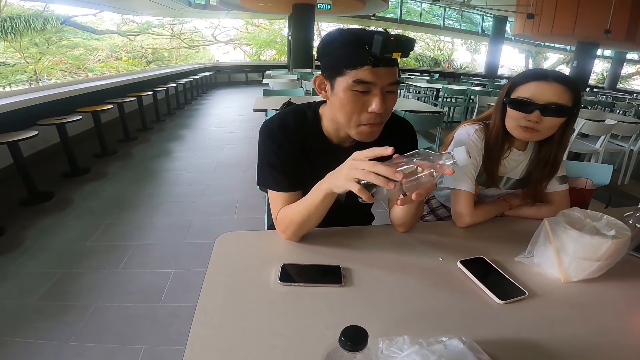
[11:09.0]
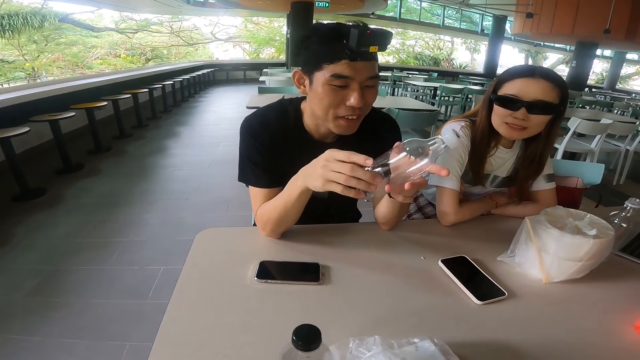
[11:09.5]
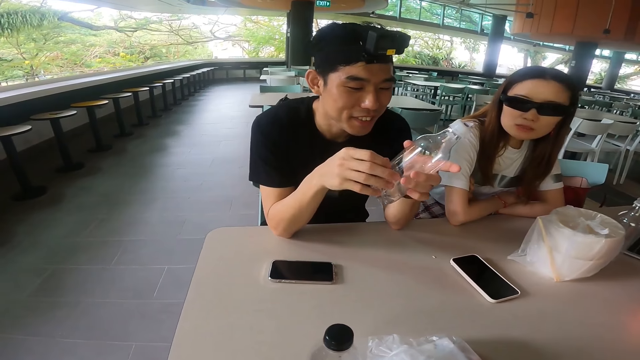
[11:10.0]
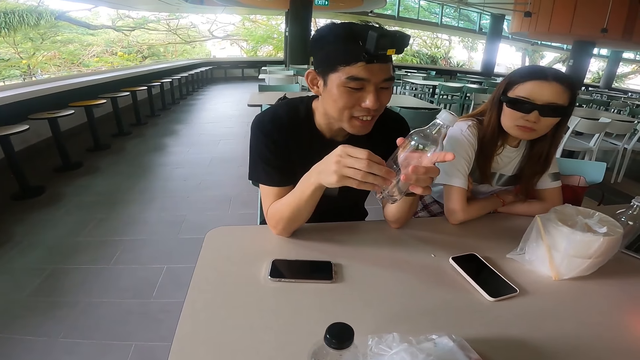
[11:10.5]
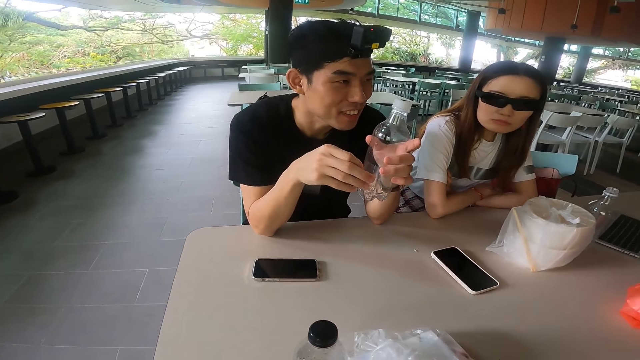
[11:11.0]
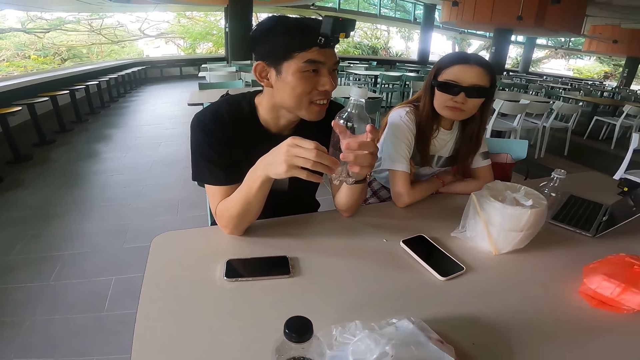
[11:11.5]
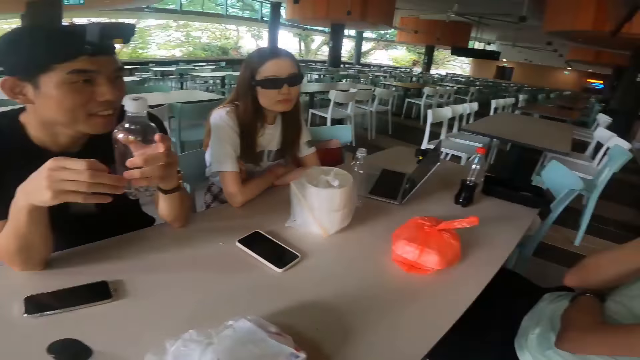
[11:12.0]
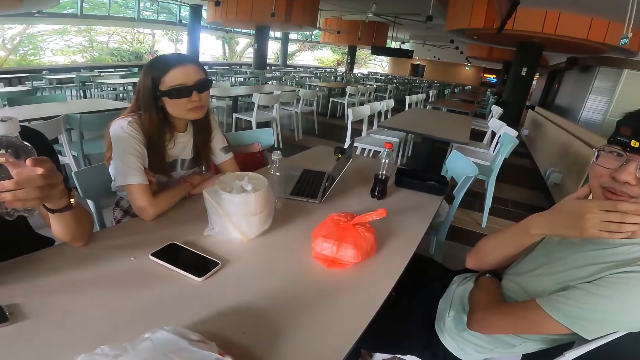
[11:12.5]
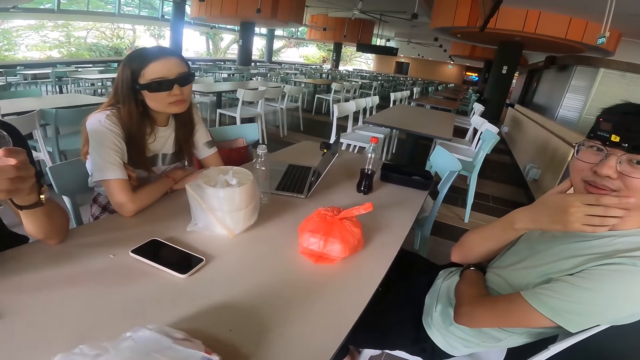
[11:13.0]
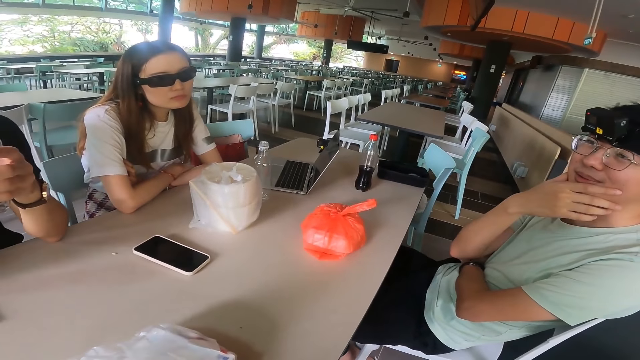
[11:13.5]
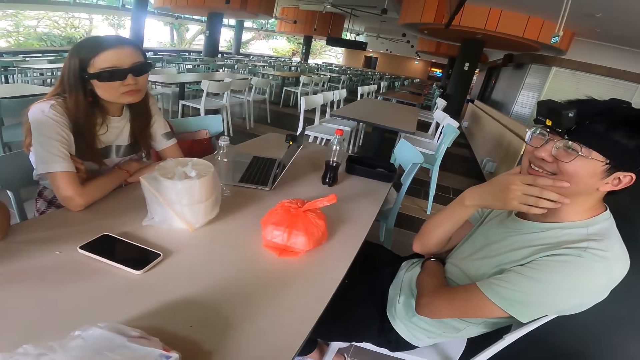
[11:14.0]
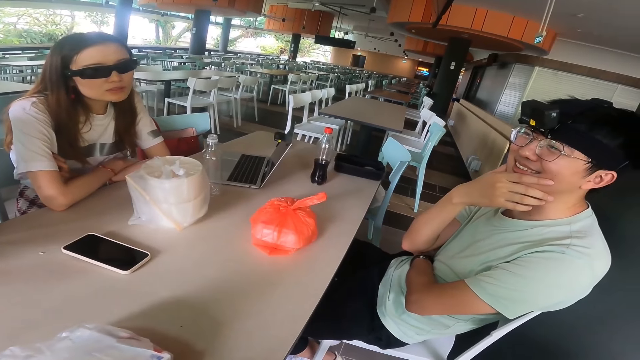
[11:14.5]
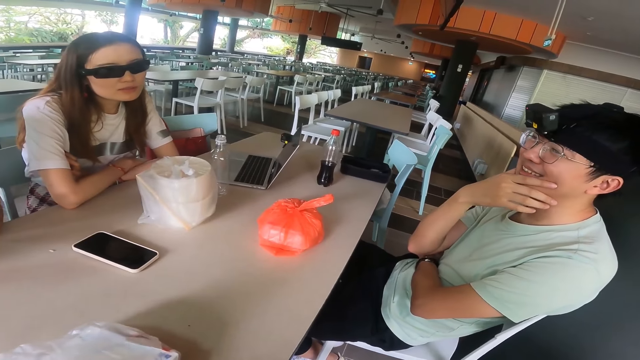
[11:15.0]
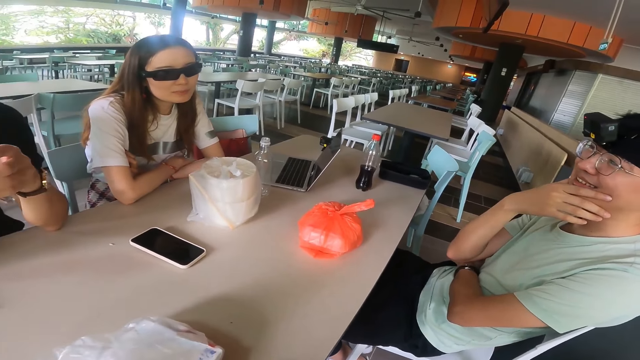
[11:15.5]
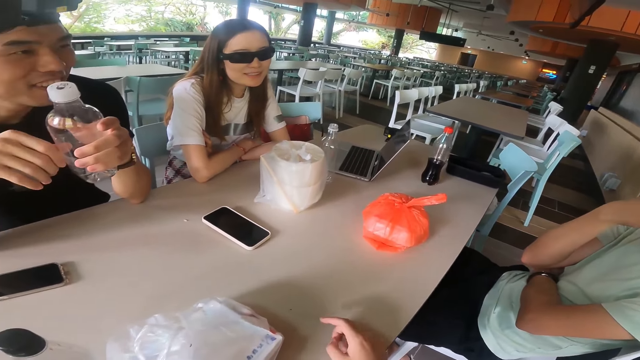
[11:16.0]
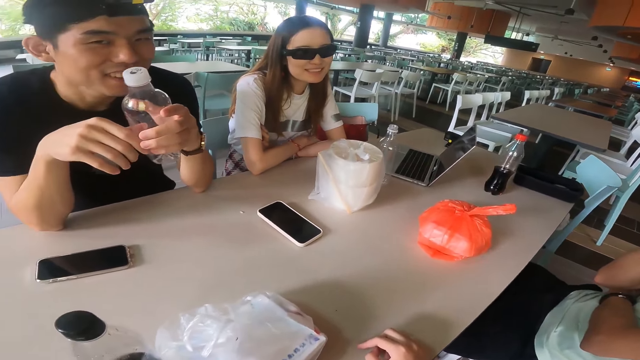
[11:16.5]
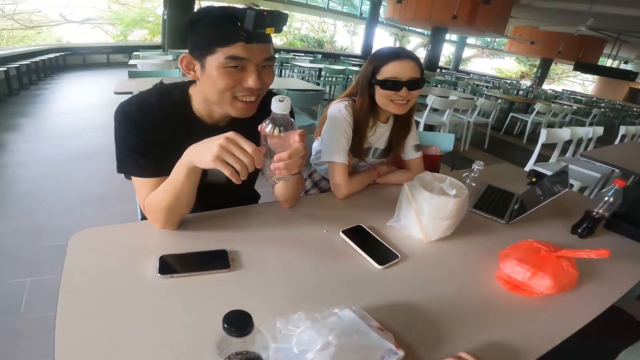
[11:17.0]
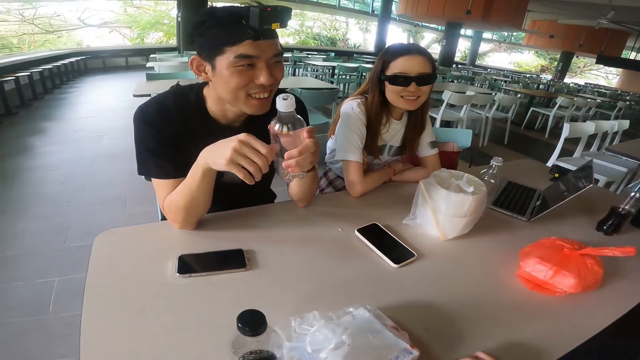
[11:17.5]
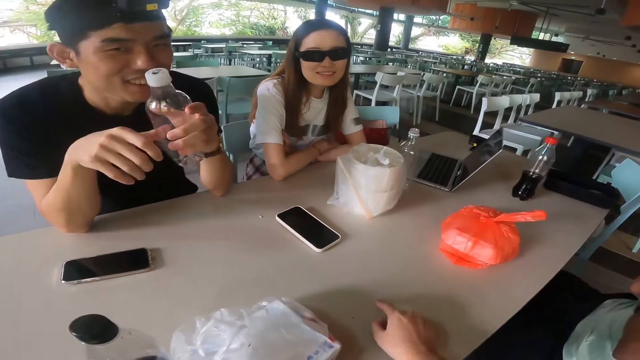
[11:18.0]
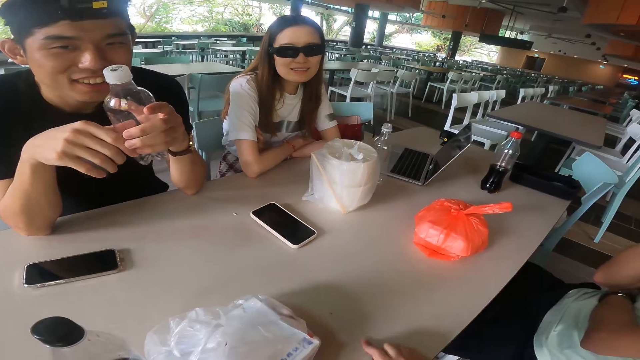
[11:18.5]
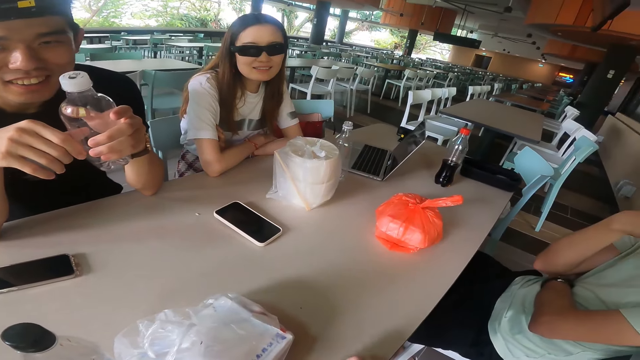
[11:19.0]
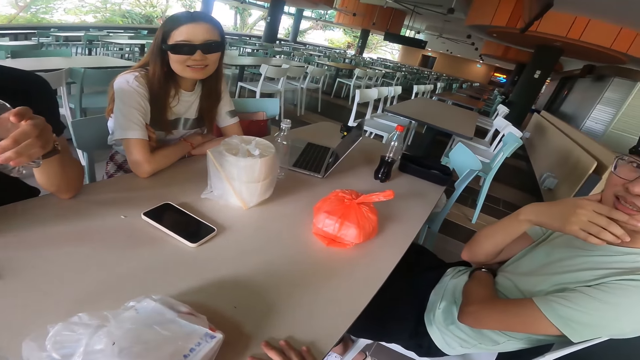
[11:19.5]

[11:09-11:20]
The camera wearer adjusts a hand on the table.

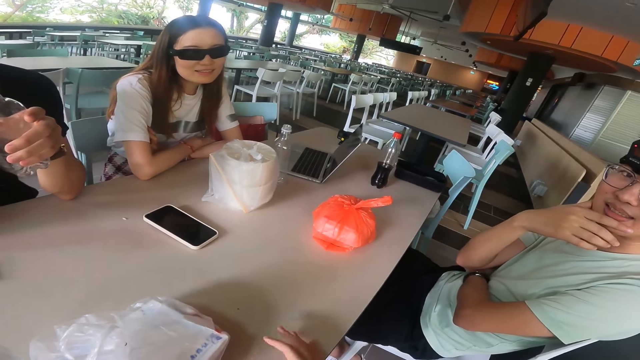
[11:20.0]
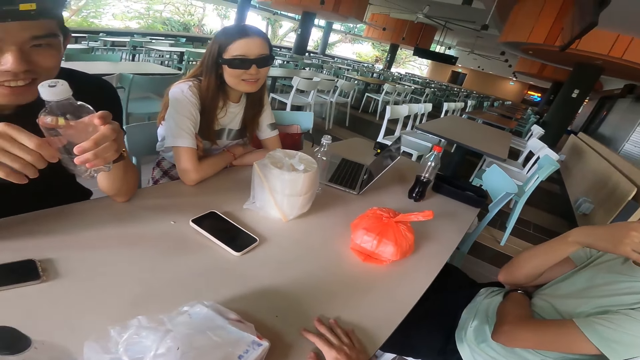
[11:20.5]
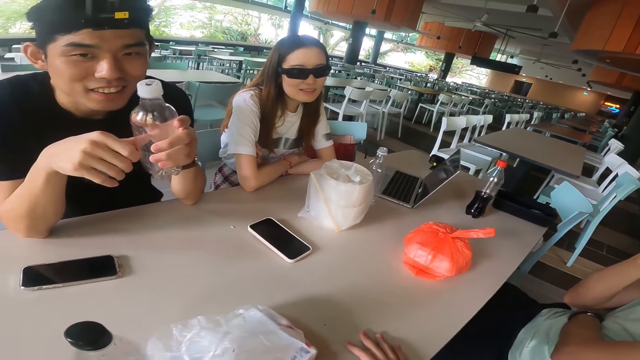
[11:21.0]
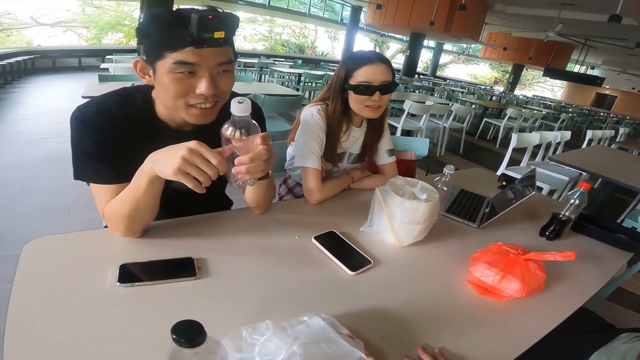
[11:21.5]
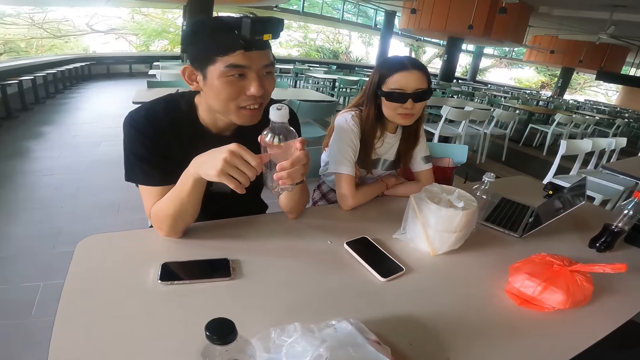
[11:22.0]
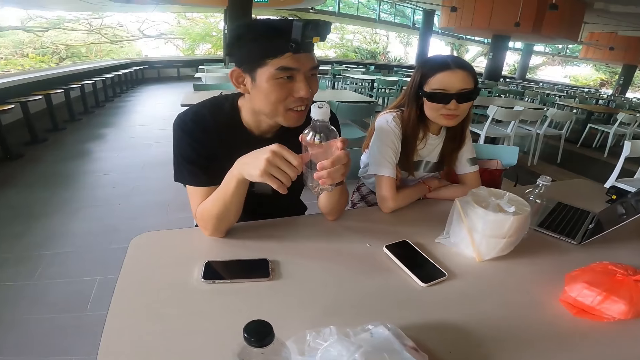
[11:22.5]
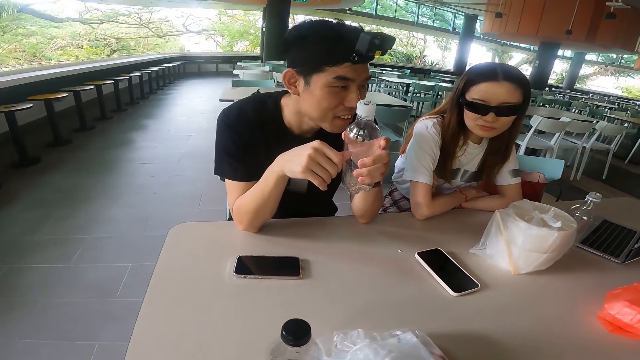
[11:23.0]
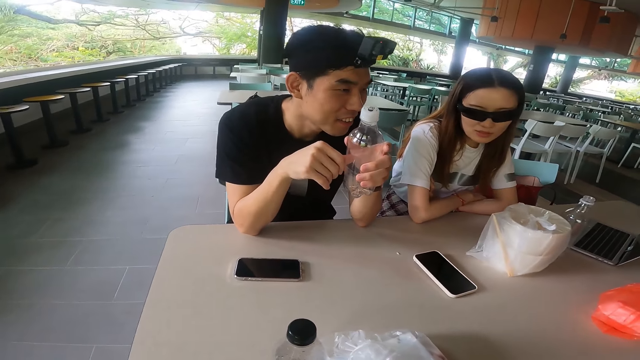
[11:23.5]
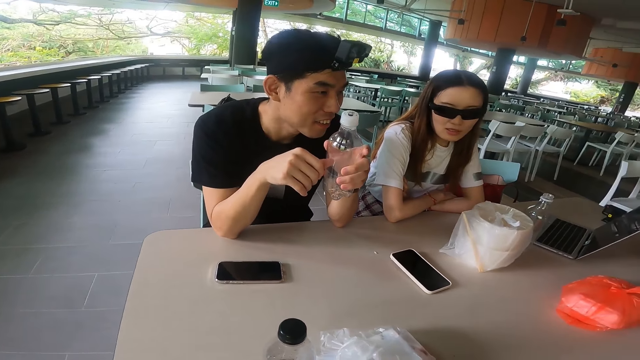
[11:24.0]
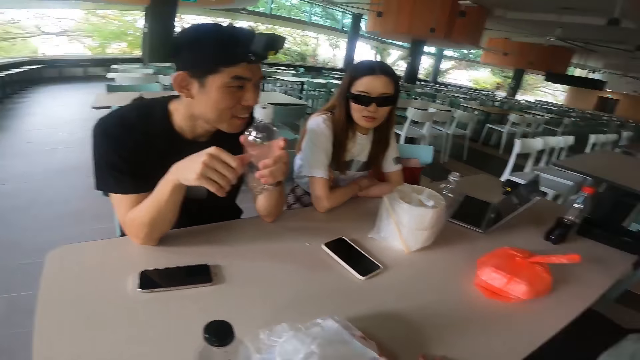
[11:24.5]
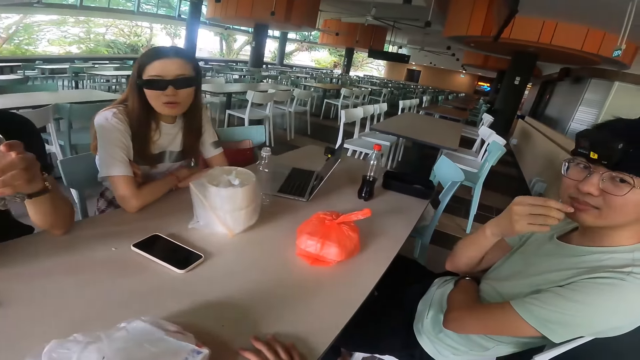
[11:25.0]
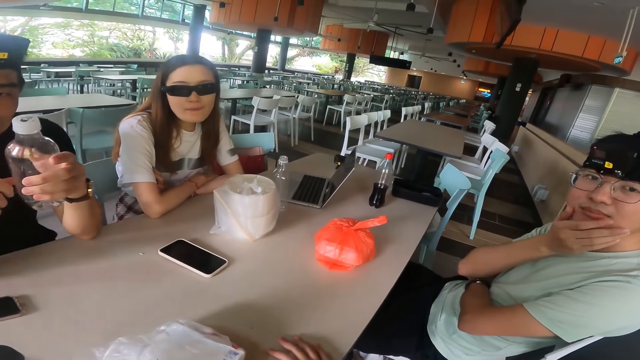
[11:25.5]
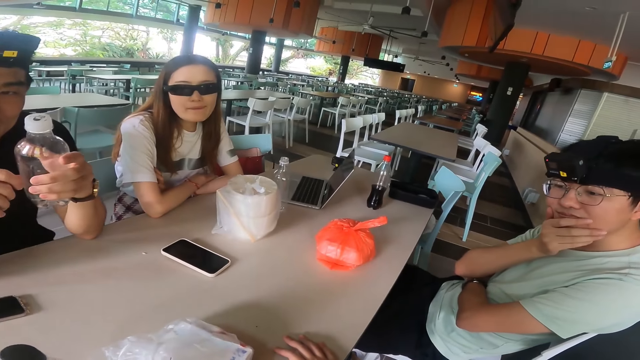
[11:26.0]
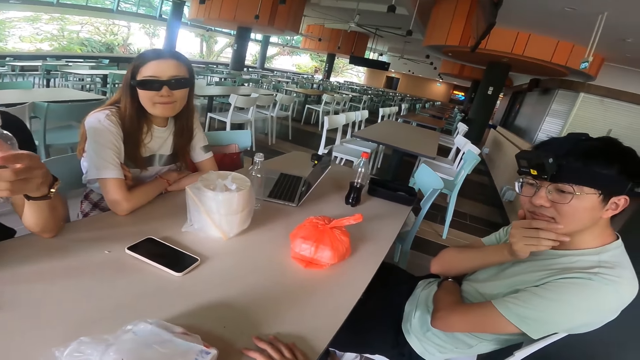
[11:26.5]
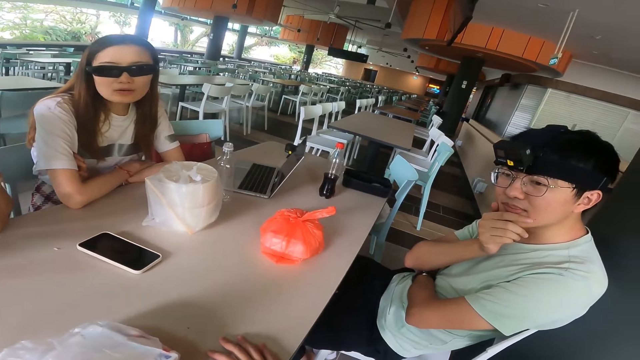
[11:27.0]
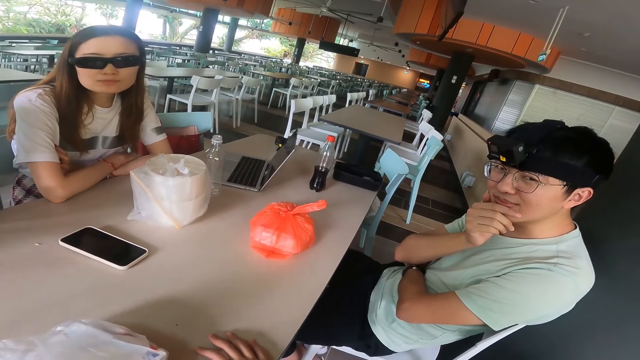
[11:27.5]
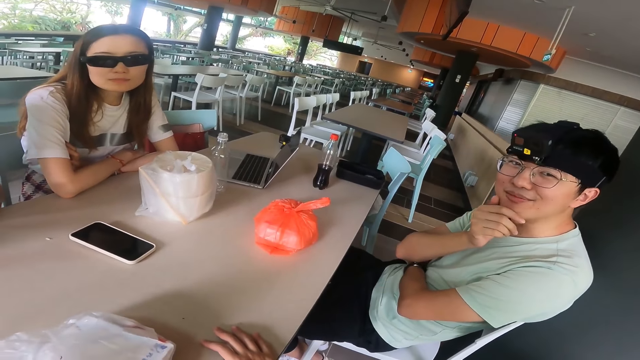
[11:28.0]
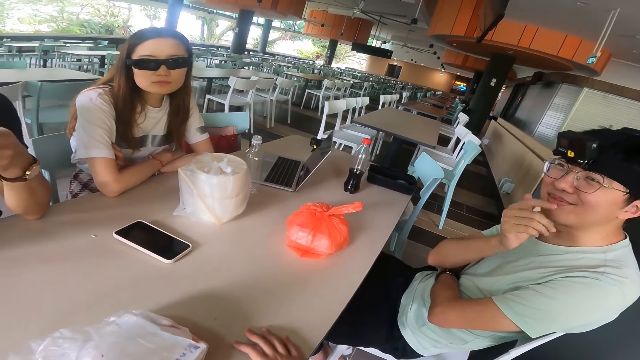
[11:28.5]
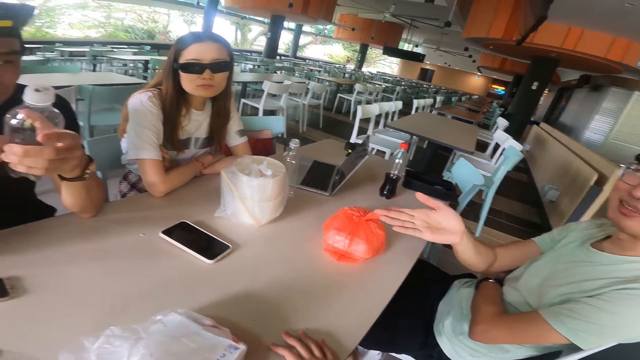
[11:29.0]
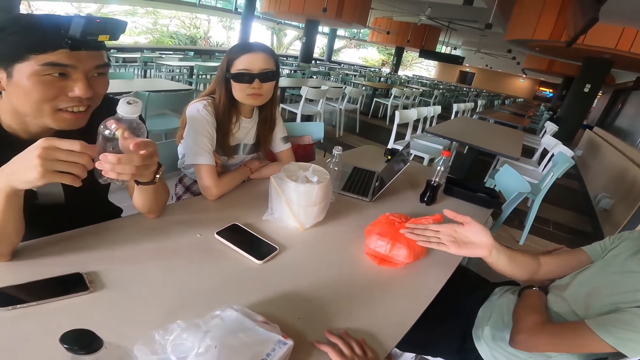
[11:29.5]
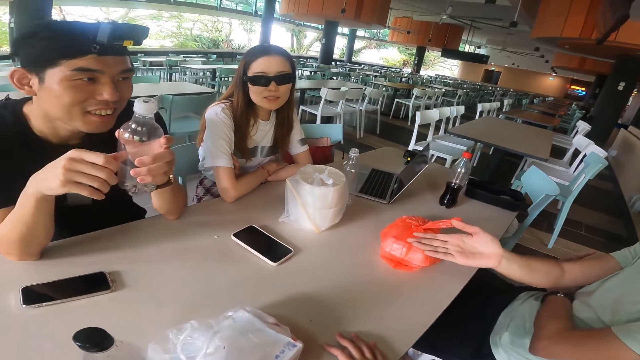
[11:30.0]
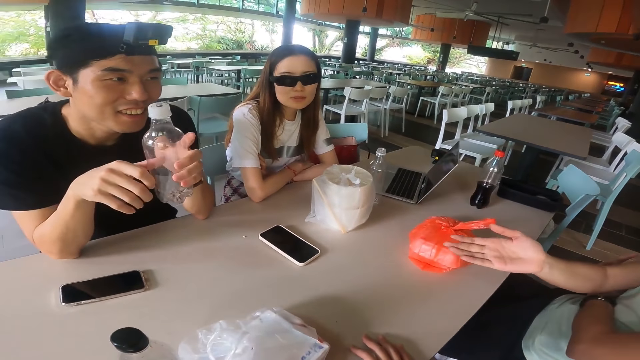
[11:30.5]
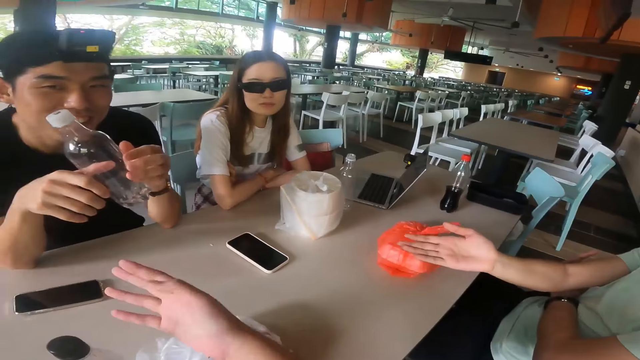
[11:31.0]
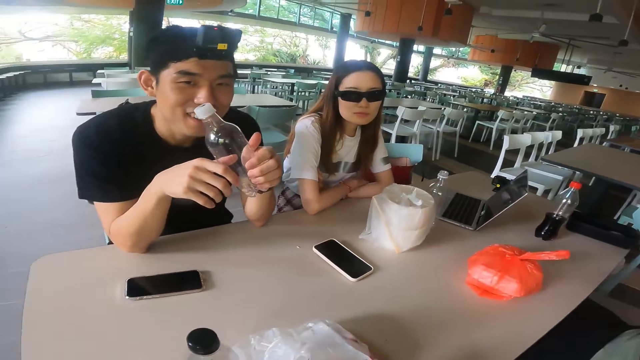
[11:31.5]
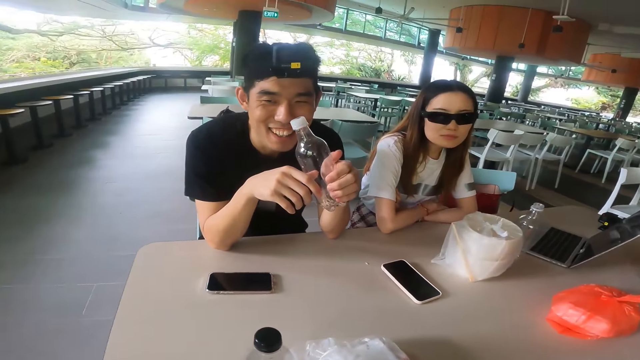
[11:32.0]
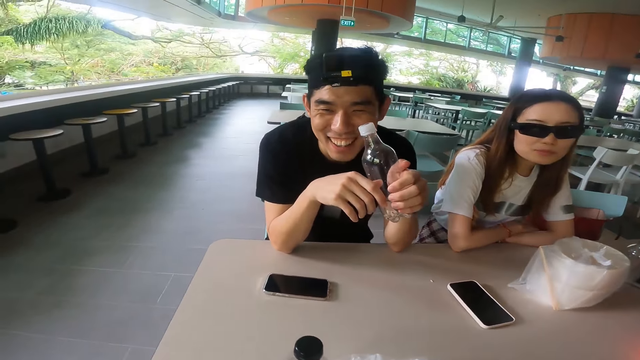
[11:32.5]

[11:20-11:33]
The camera wearer talks to others. A person nods the head. A man adjusts a hand on the face. The man touches the chin. The man points at the person. He gestures with a hand. The camera wearer gestures with a hand.
